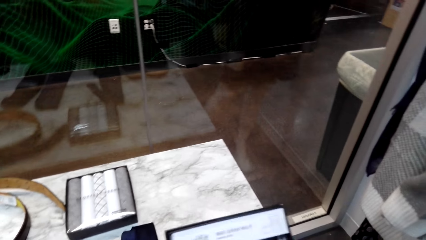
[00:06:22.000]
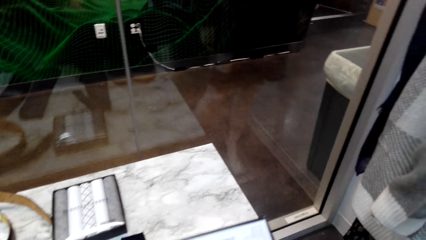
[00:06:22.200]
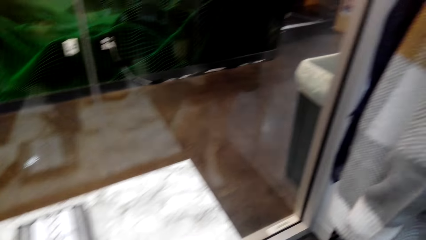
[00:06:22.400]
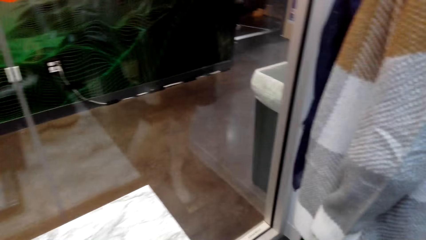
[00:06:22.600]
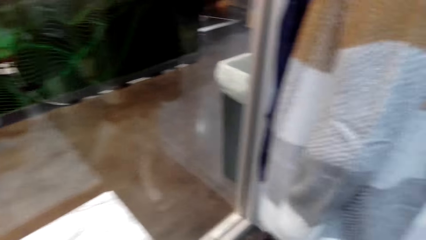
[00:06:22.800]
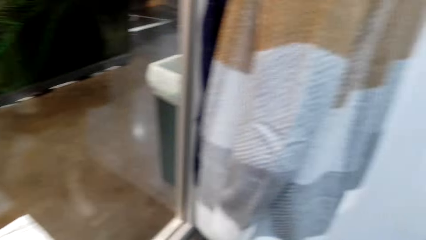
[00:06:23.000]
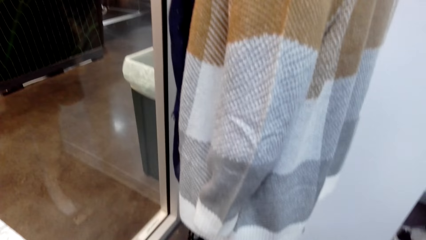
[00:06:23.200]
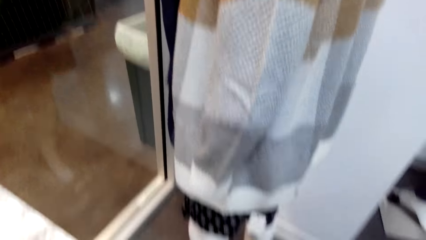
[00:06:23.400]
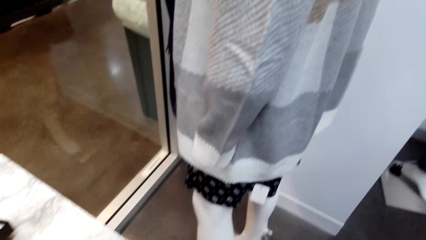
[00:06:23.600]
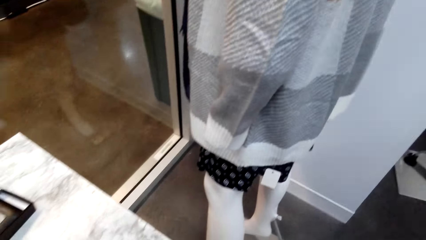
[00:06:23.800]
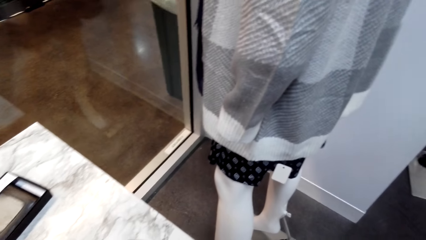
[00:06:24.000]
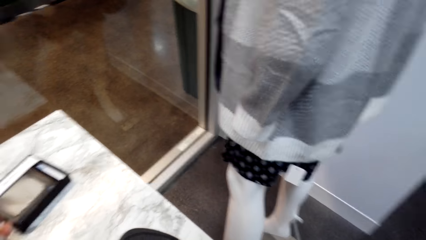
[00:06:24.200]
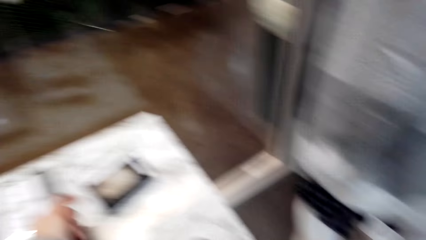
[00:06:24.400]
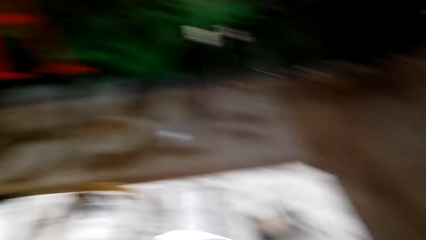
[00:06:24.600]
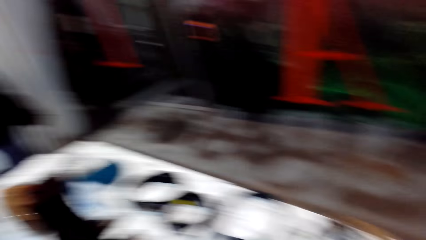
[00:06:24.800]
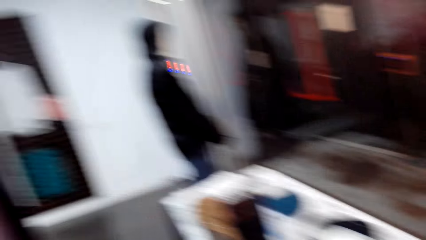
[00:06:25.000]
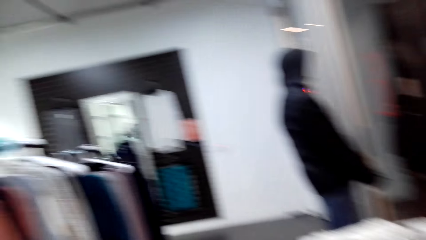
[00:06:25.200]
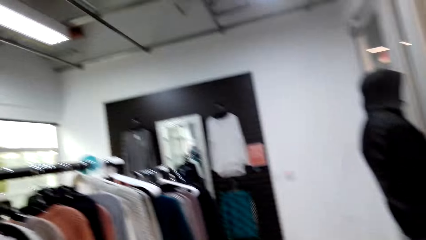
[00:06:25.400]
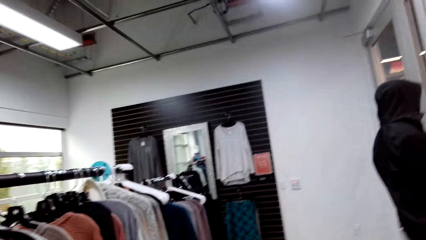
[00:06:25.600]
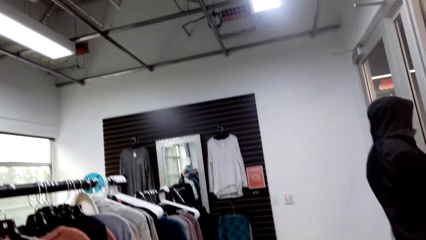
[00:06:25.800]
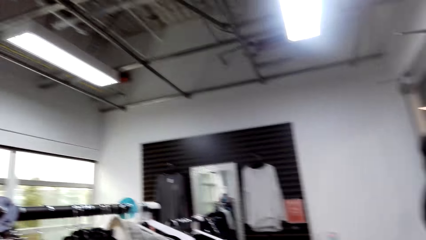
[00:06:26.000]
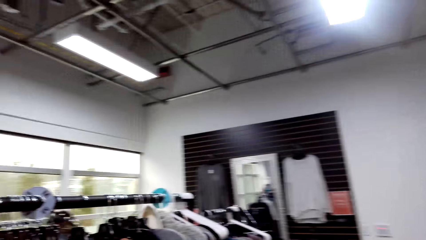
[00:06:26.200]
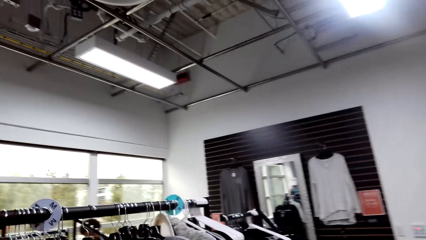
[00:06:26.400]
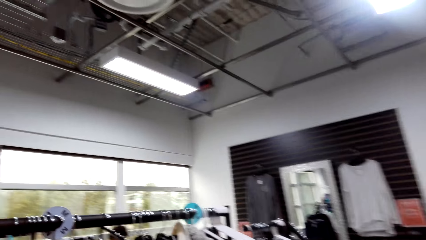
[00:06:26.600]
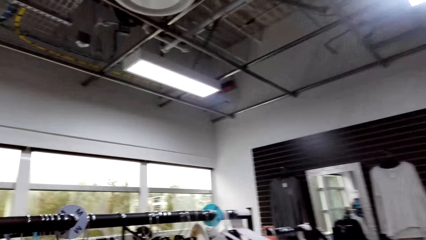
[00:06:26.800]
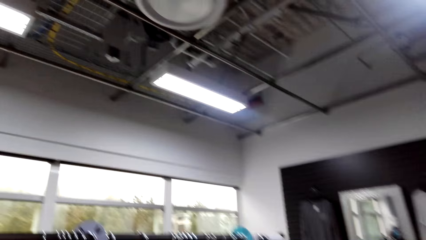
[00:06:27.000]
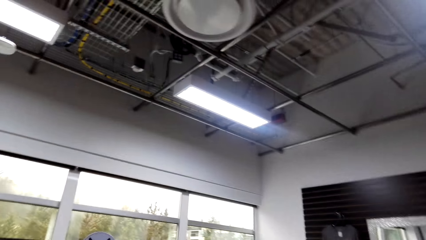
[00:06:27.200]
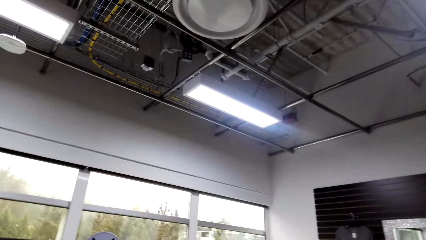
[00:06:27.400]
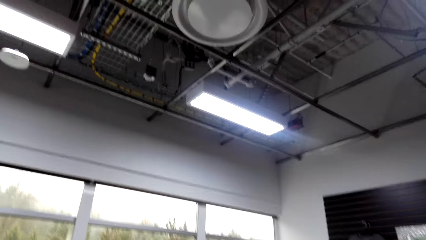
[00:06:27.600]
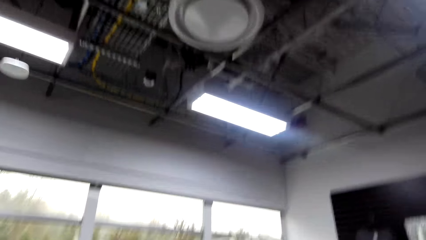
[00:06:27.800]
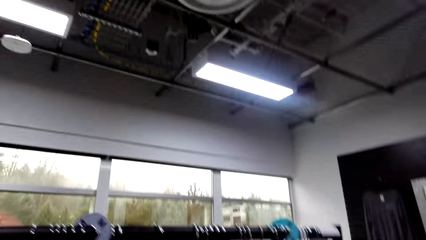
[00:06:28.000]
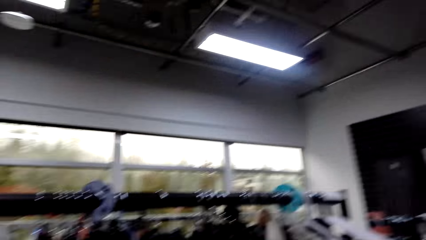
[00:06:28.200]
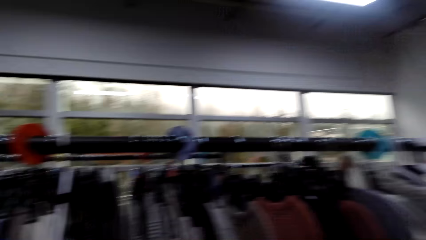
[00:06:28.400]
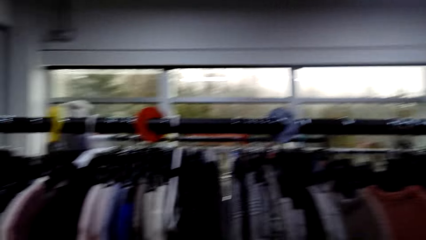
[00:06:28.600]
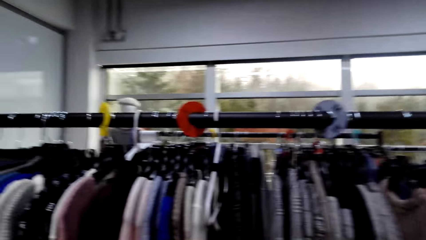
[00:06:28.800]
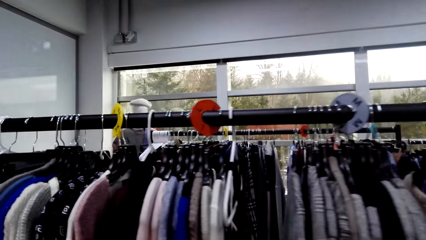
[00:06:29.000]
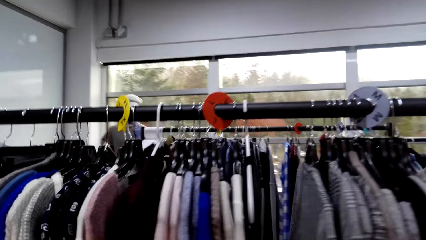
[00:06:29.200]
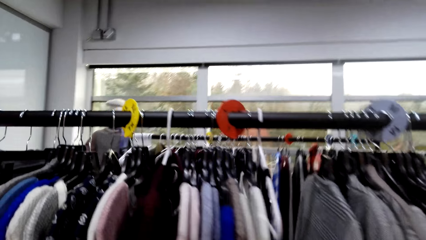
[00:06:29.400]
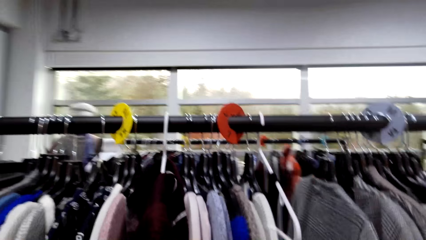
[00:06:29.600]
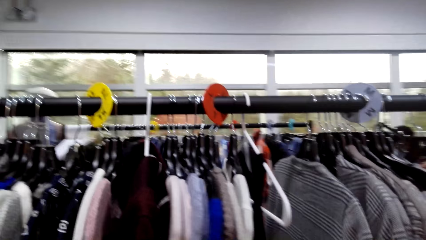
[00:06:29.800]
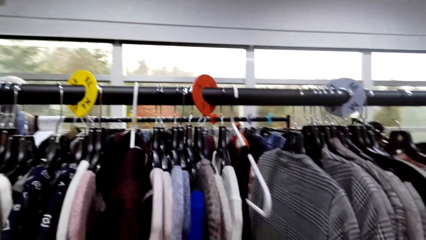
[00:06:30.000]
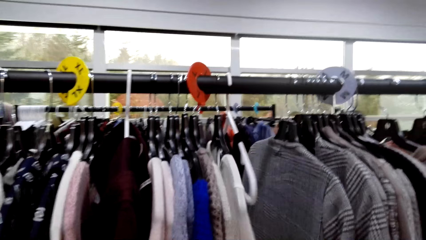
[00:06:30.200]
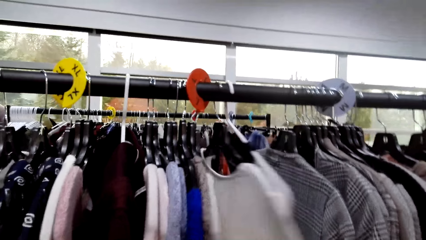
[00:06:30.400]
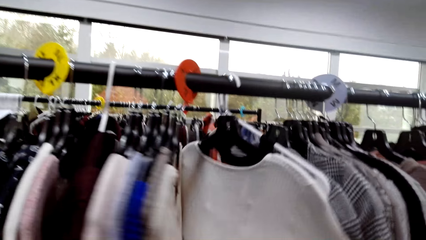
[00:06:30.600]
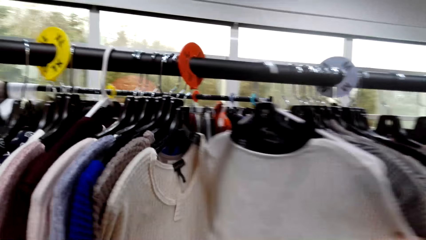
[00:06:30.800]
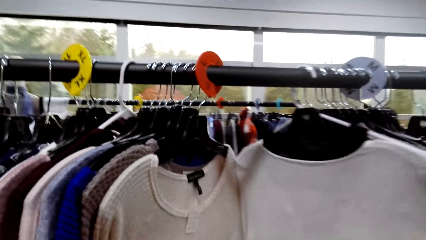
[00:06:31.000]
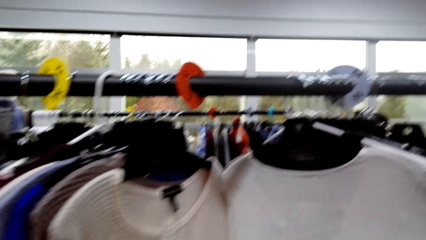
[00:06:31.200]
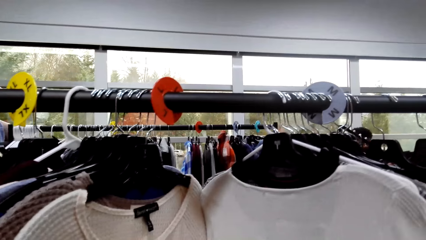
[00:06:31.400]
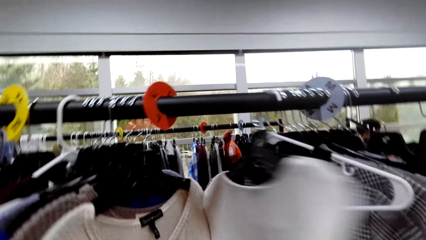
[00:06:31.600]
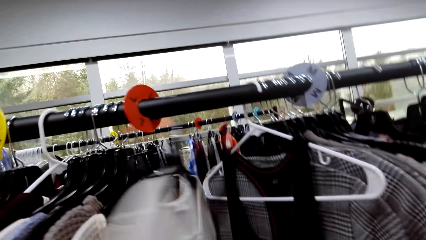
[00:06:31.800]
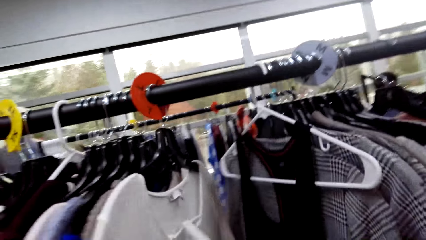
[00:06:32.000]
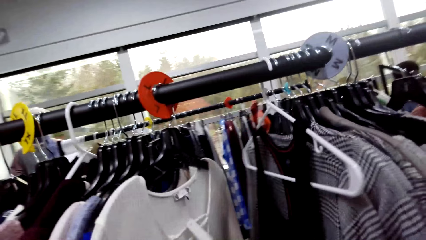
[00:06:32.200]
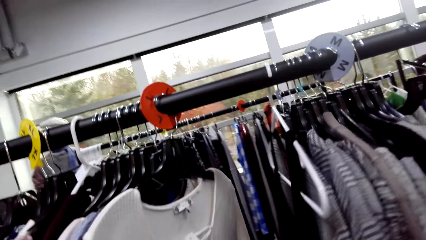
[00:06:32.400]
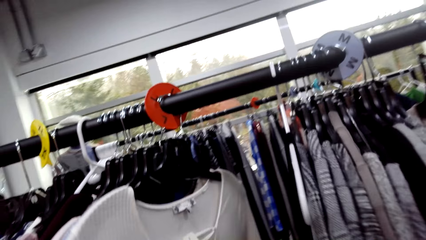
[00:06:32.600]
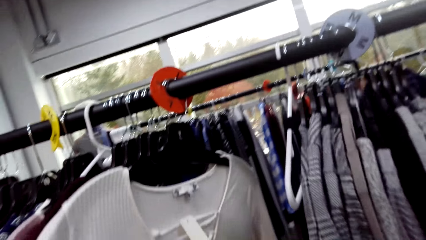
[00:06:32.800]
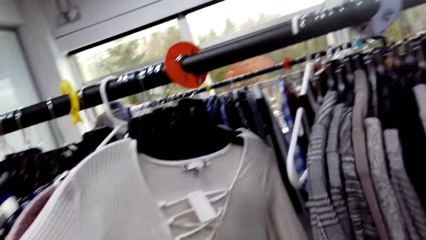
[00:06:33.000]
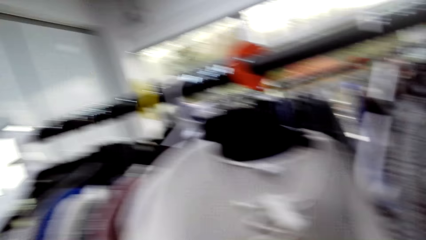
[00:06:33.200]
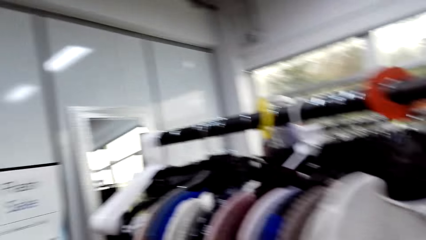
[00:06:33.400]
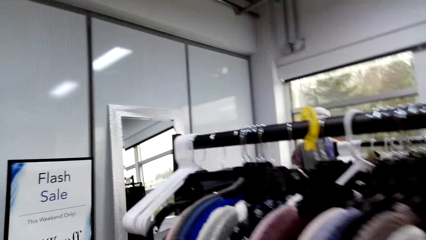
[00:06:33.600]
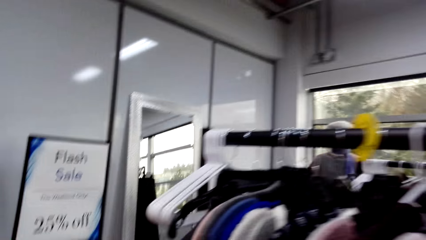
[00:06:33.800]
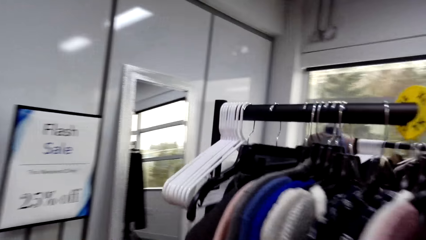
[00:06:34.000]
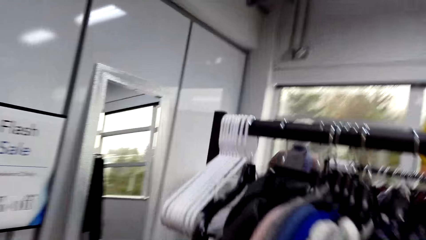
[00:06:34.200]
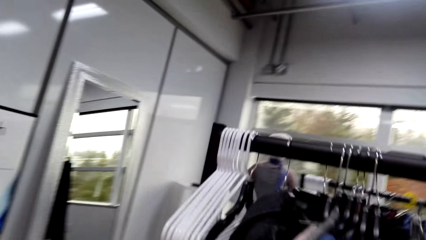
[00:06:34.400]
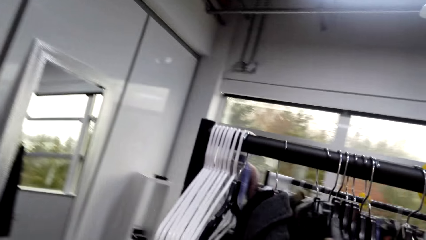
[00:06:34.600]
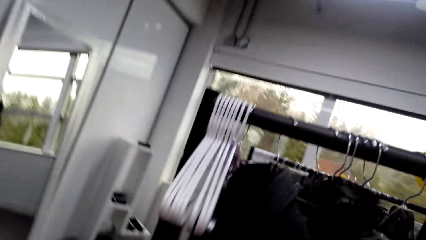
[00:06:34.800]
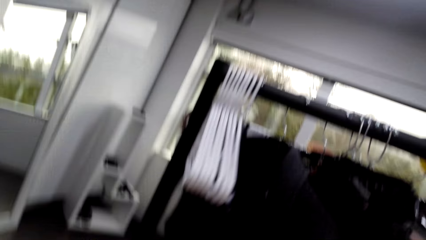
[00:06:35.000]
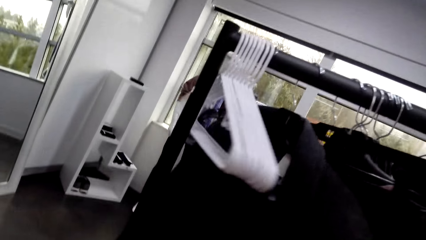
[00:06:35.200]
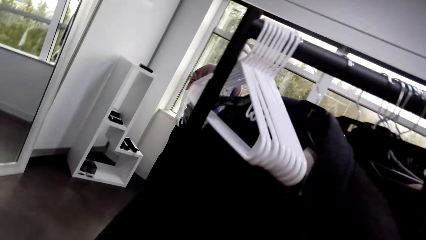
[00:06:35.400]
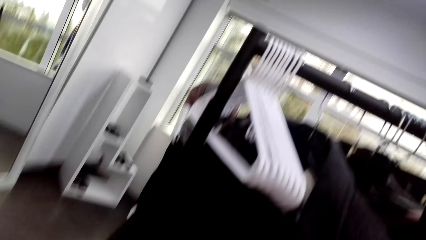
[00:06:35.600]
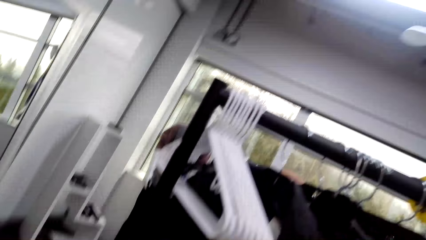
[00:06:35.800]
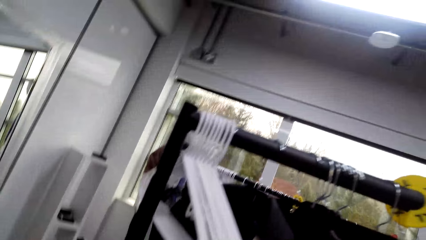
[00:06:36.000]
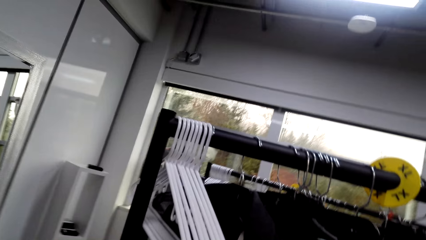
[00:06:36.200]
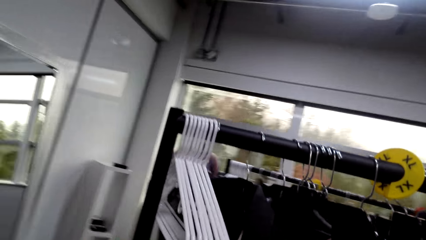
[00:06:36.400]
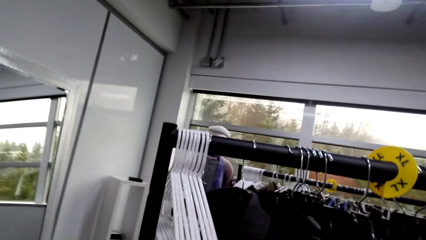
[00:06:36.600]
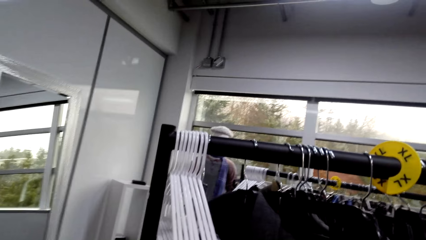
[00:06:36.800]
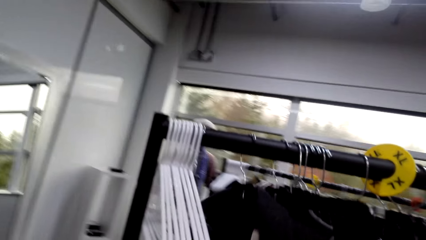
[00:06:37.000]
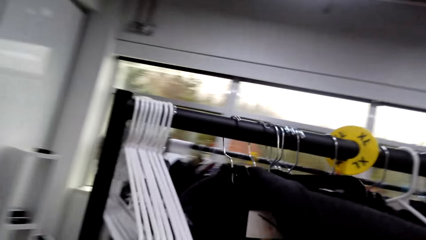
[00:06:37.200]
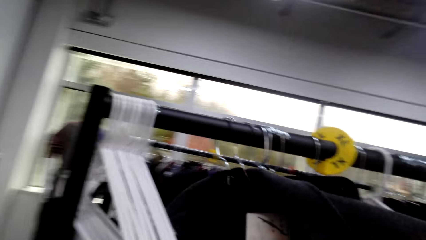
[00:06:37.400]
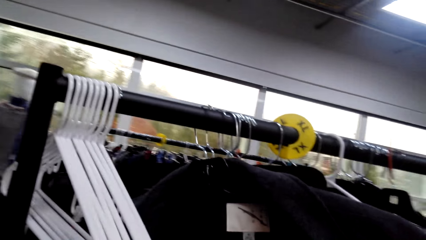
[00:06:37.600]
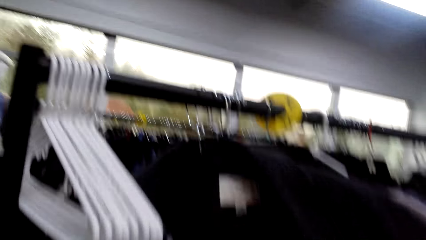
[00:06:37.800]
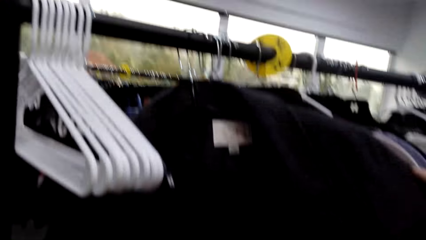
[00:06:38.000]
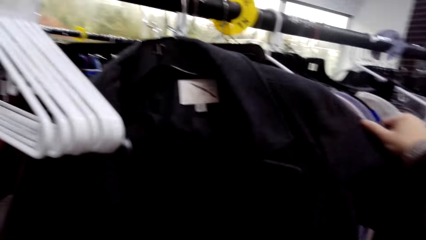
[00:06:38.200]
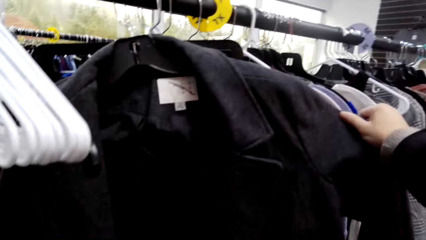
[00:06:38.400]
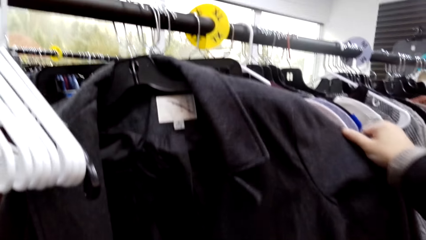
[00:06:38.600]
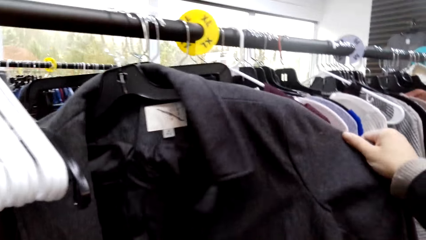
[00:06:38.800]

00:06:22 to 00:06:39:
The camera wearer turns around. They put down the small box. The man converses with the camera wearer. The camera wearer walks. They converse with the man. The man converses with the camera wearer. The camera wearer touches the sweaters. They select clothes in the hanger. The man converses with the camera wearer.
